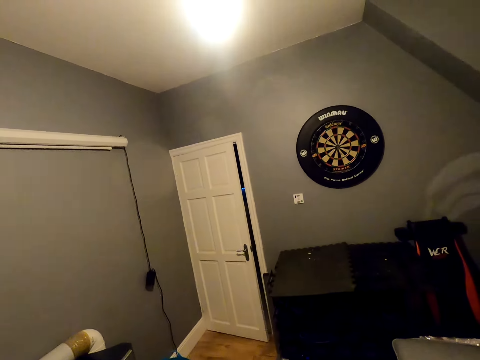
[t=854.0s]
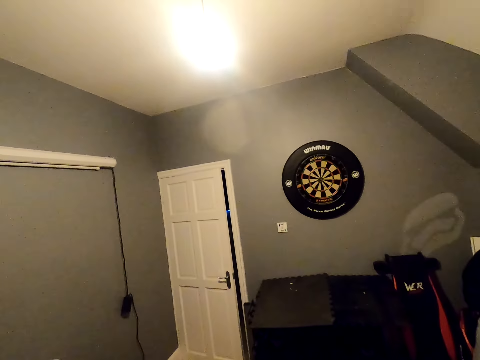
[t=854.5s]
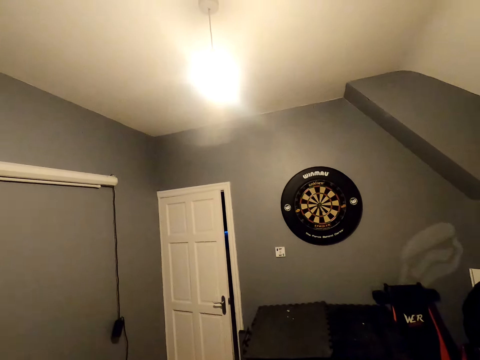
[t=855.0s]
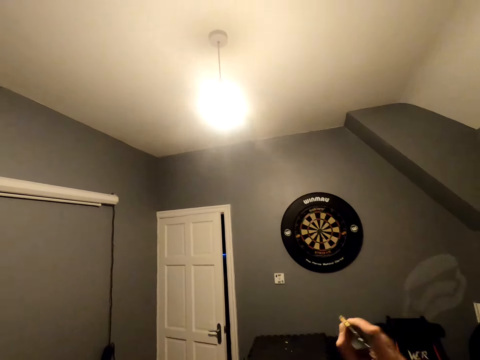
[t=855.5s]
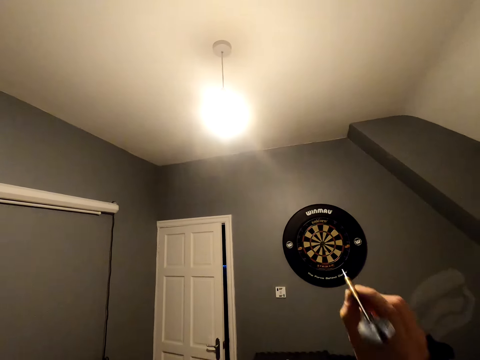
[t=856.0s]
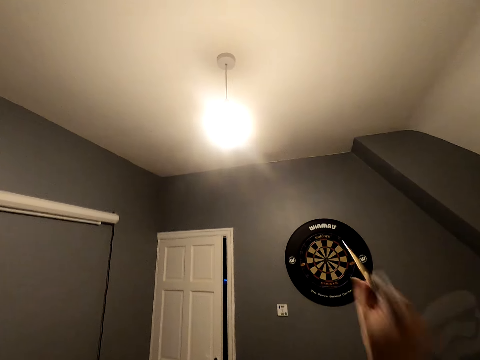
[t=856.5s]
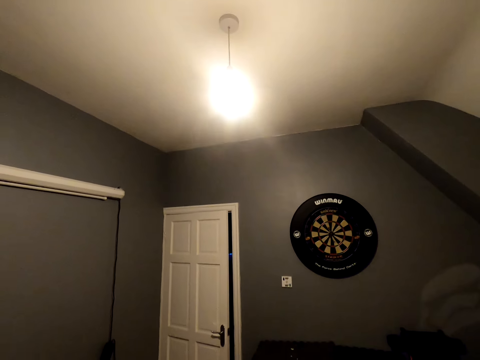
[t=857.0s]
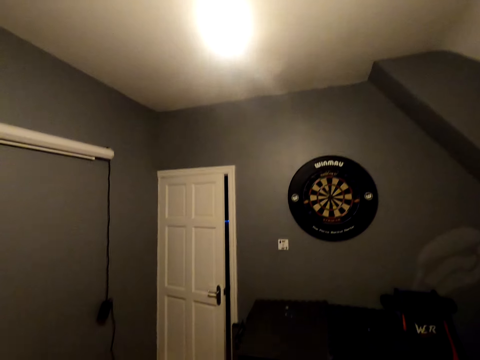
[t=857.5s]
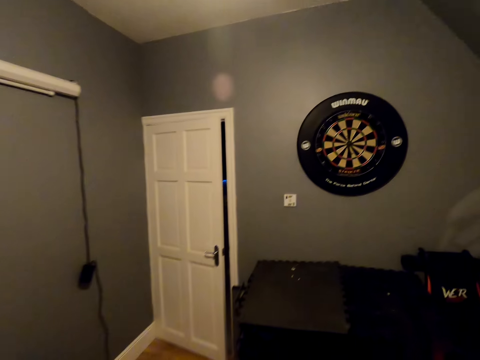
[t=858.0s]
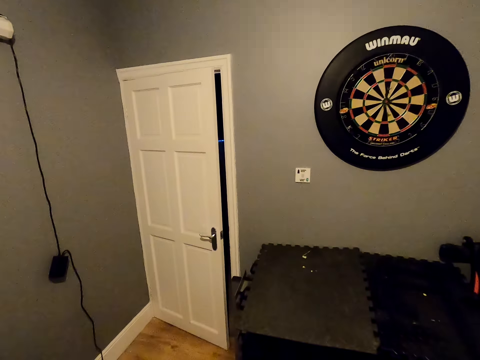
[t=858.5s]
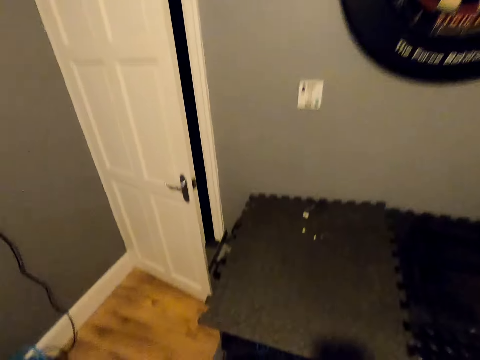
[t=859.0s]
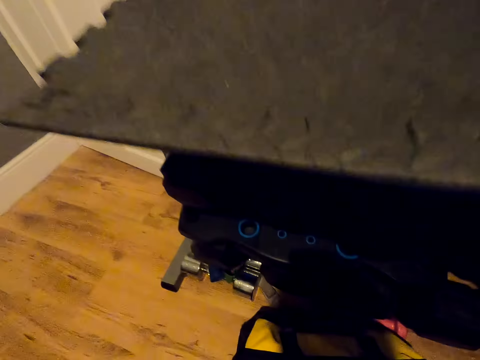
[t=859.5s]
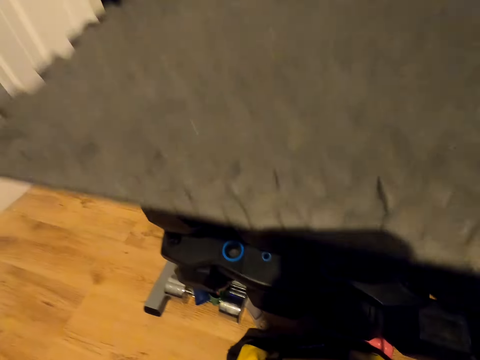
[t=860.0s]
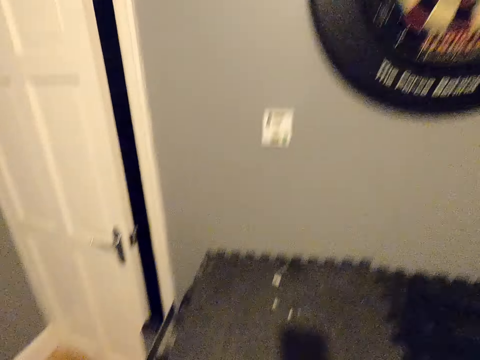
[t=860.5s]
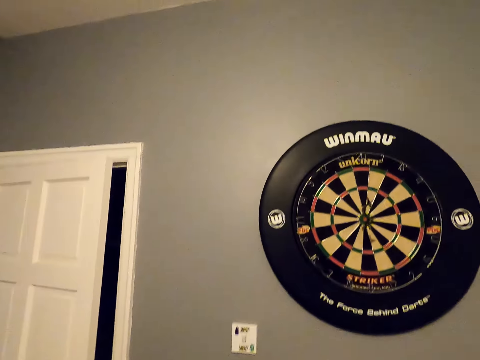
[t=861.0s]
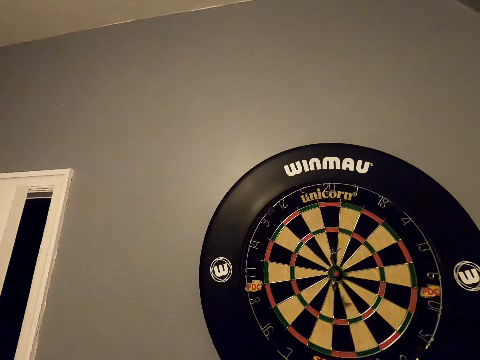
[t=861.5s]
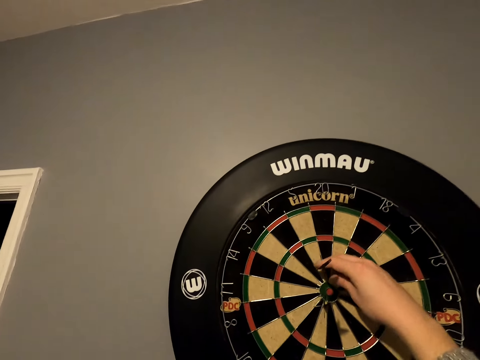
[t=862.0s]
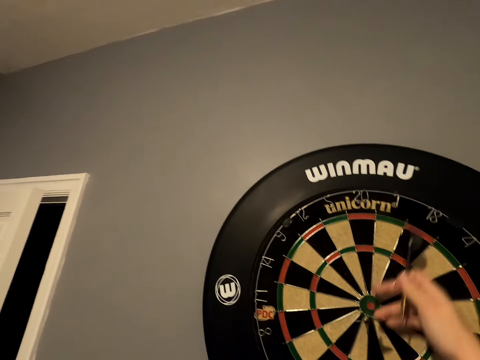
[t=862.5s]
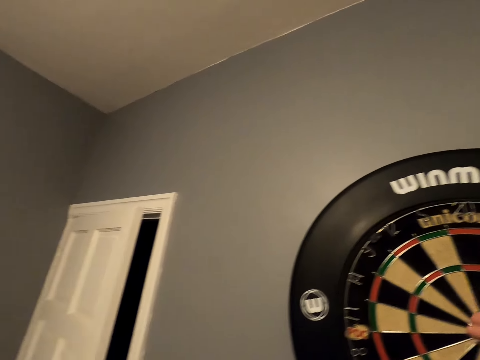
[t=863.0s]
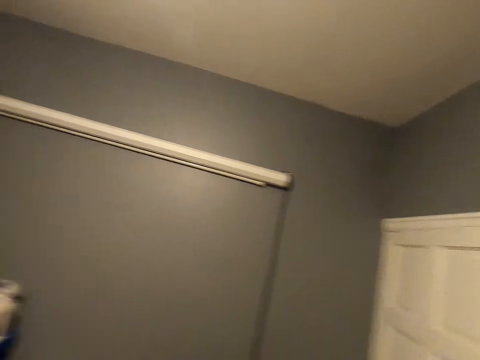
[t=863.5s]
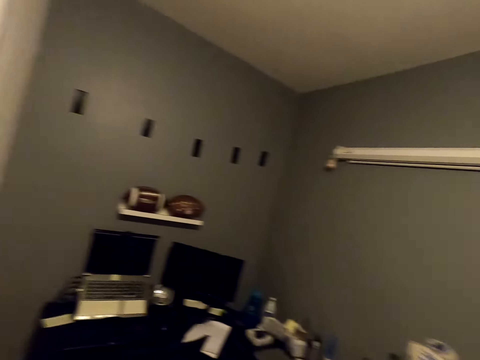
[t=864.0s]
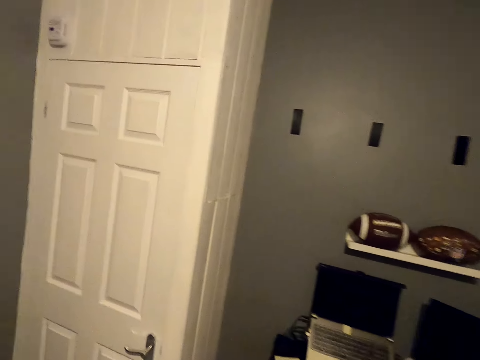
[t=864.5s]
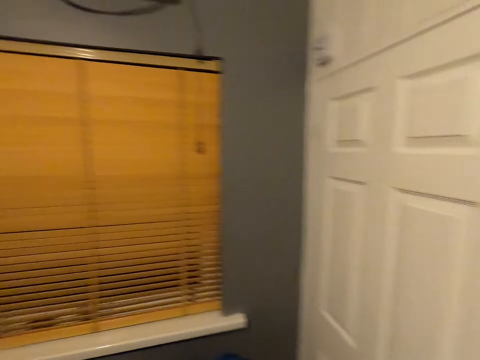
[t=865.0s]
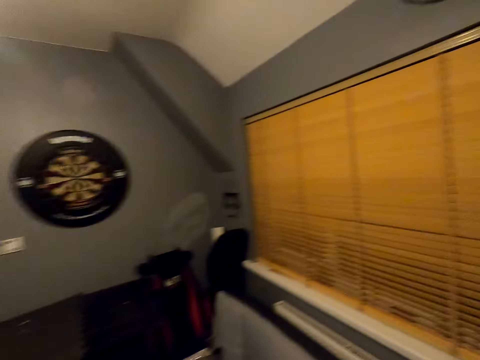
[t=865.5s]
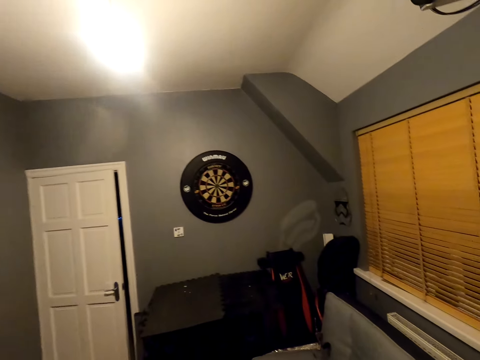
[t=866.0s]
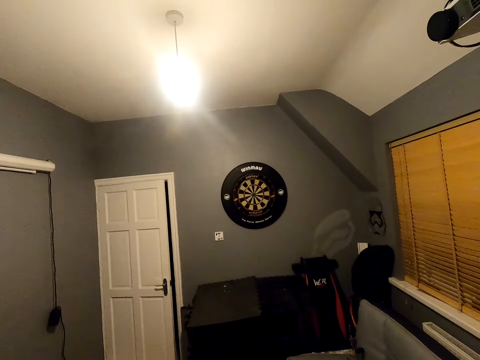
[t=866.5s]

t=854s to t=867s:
The camera wearer walks close to the dart board. They position the dart and throw the dart. They walk close to the dart board. They pick the soft tip darts. They take the dart. They walk in the room. They turn around.

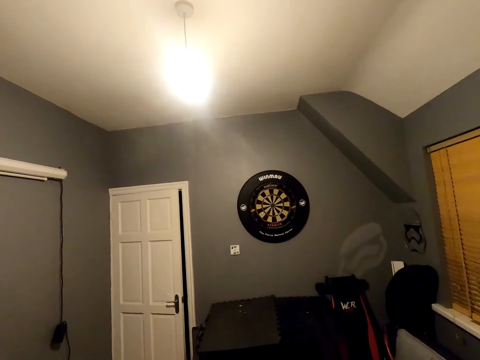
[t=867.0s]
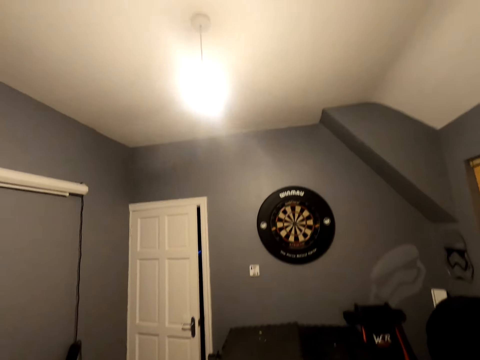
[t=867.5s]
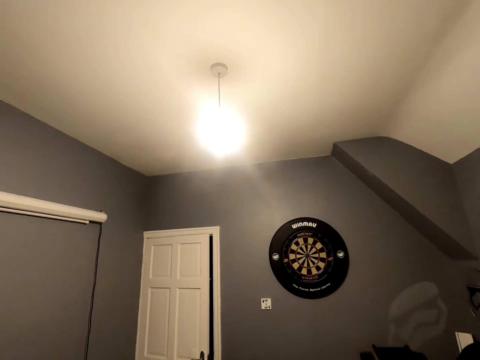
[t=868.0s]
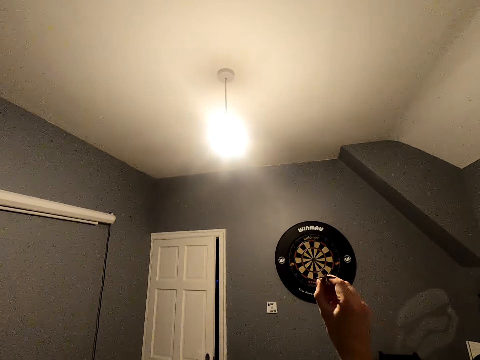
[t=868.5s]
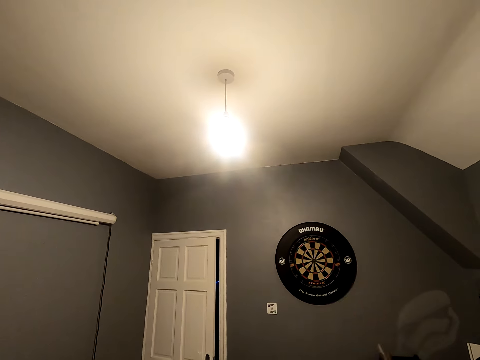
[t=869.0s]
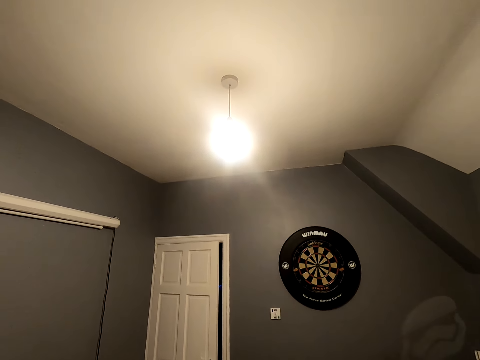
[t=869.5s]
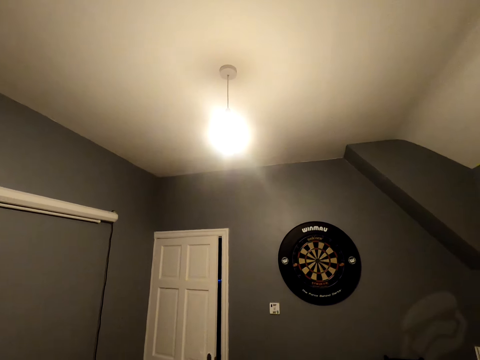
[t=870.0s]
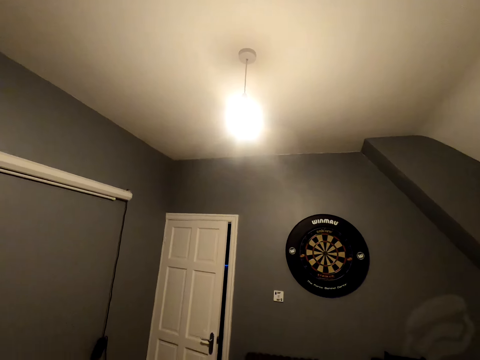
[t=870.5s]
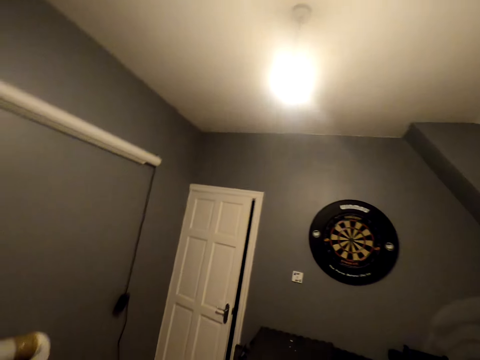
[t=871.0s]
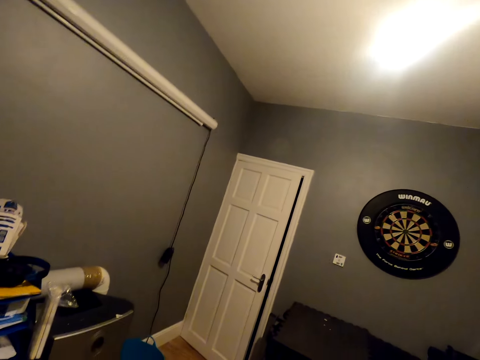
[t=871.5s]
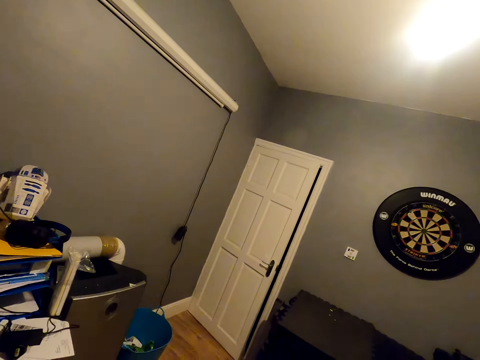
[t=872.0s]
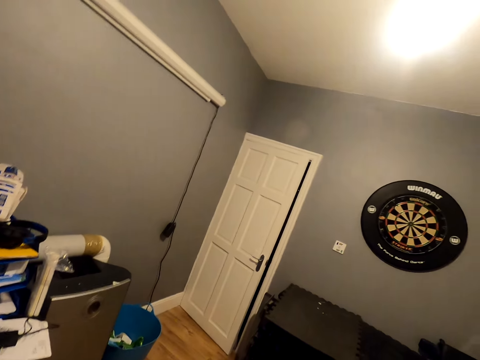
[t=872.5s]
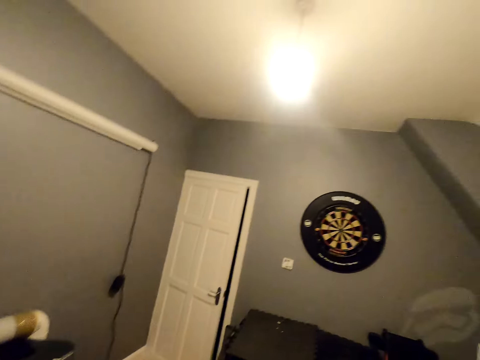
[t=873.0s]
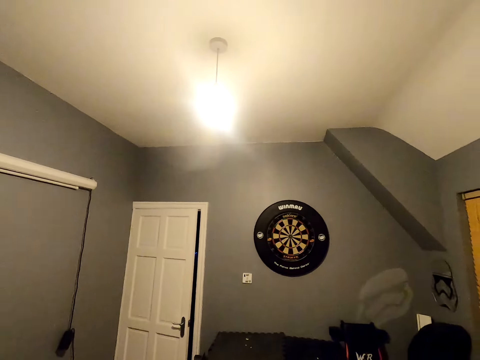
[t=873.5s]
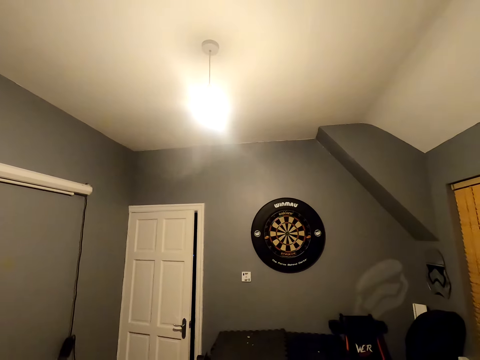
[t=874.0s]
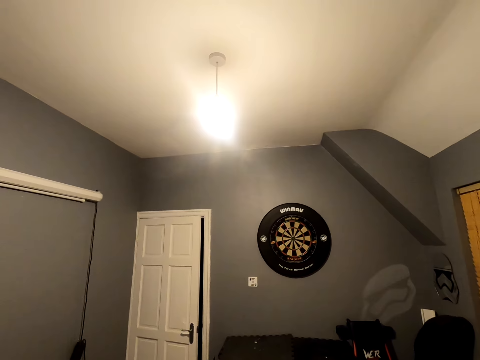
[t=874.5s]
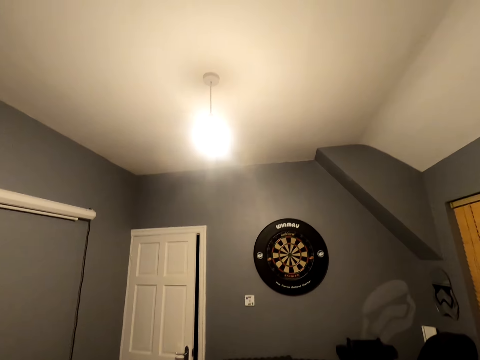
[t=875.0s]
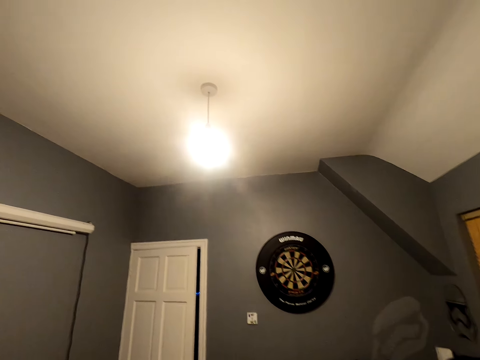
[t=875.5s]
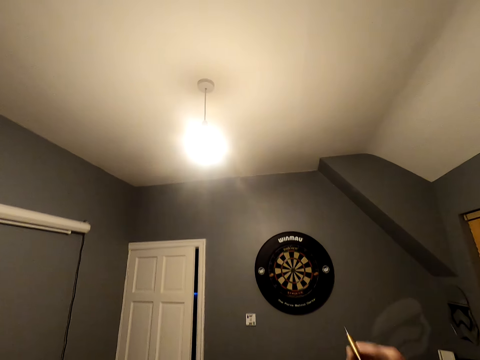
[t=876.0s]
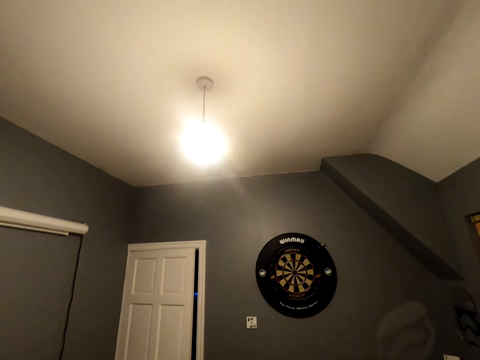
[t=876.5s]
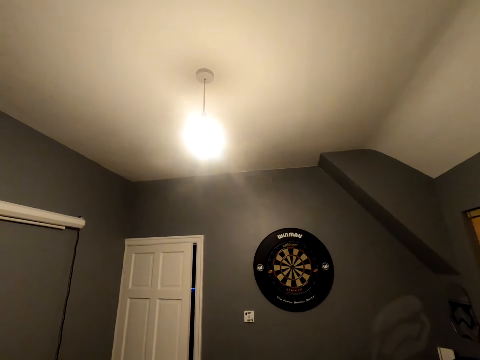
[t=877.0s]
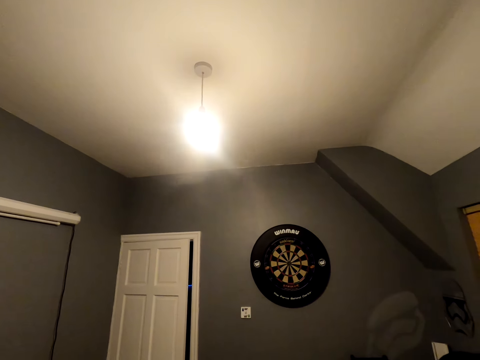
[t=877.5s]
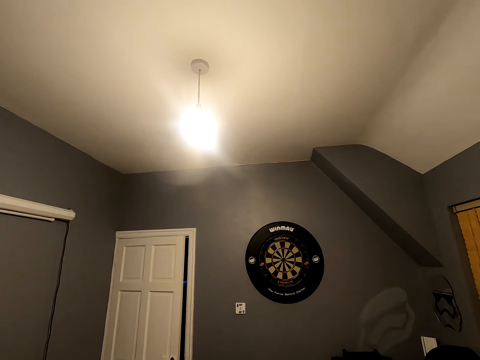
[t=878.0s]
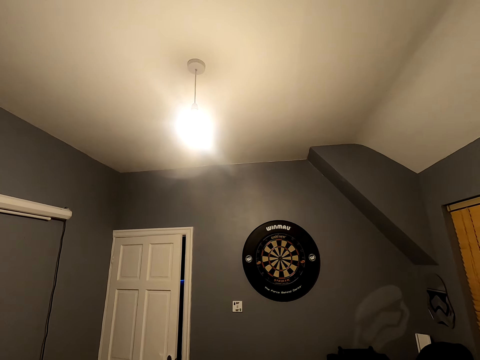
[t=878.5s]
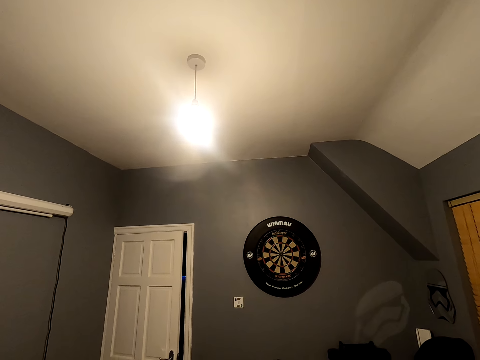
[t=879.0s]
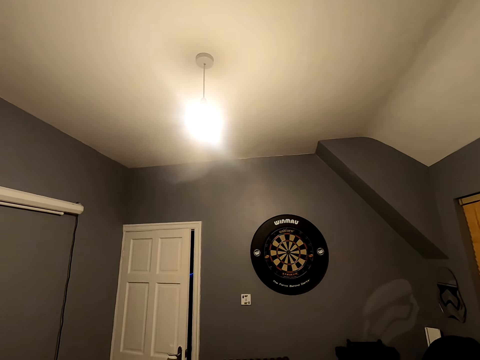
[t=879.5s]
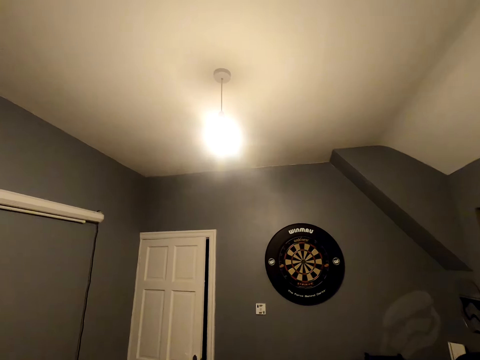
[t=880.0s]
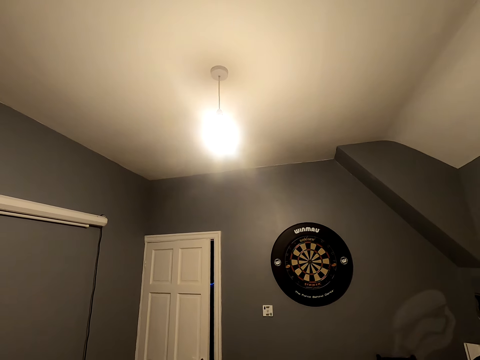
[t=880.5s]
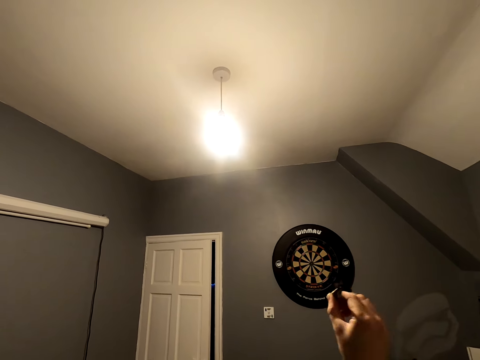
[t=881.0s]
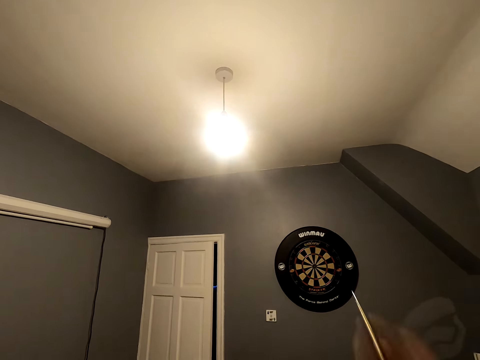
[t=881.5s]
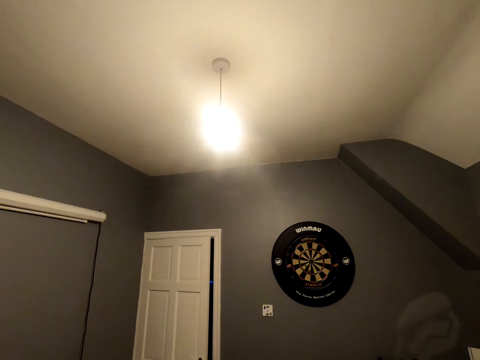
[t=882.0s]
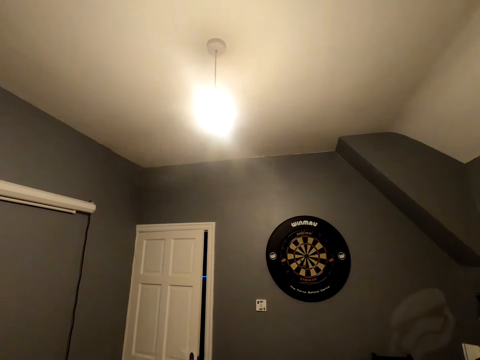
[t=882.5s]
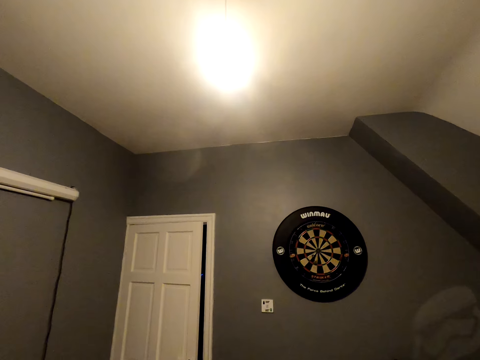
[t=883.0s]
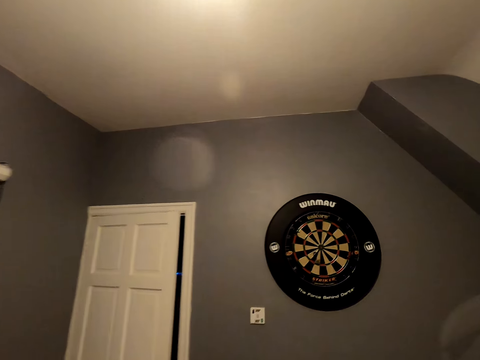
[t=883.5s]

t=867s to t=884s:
The camera wearer positions the dart. They throw the soft tip darts. They look at the dart board. They throw the dart. They position the dart and throw the dart. They walk towards the dart.
